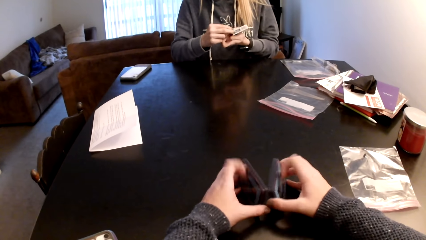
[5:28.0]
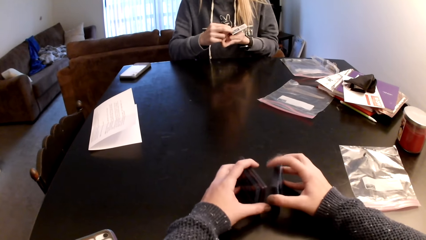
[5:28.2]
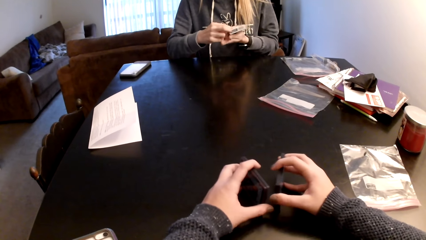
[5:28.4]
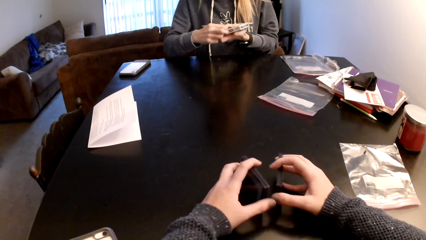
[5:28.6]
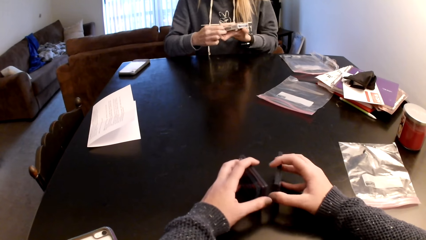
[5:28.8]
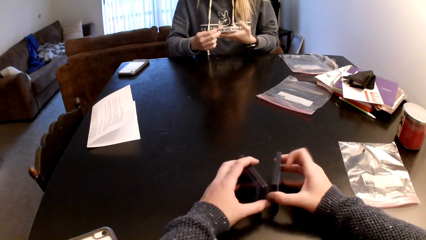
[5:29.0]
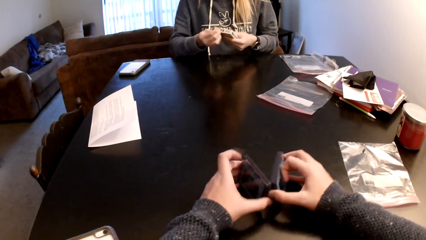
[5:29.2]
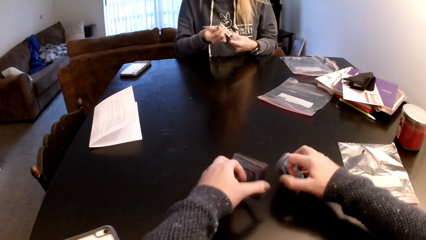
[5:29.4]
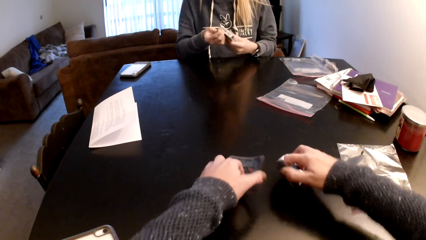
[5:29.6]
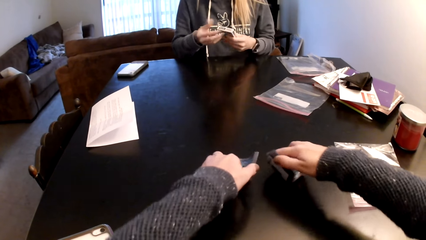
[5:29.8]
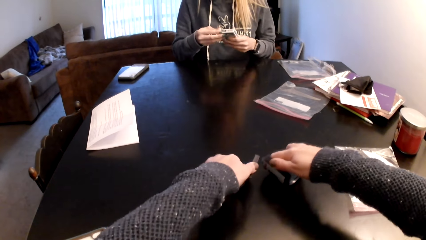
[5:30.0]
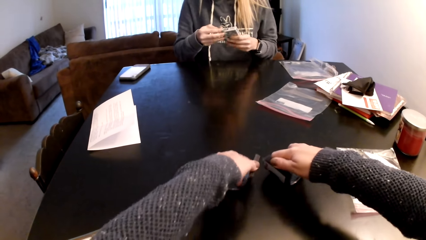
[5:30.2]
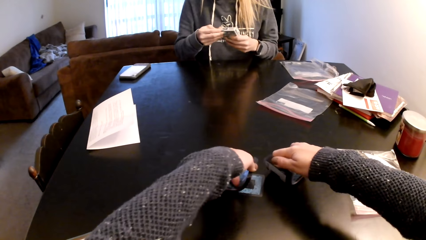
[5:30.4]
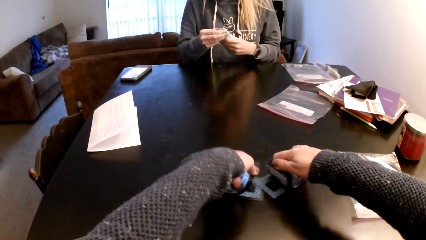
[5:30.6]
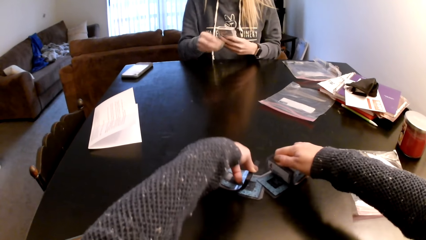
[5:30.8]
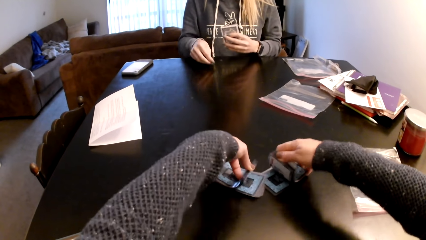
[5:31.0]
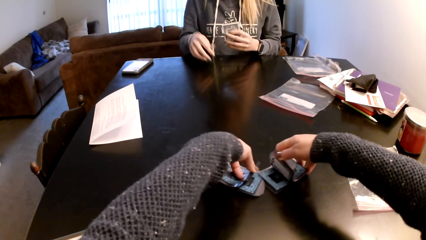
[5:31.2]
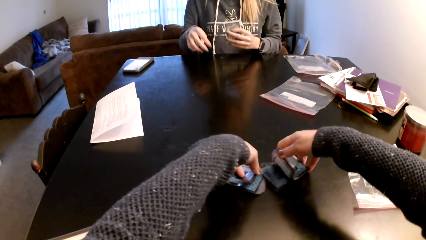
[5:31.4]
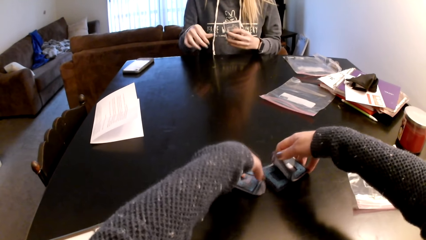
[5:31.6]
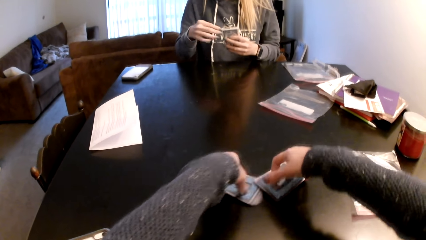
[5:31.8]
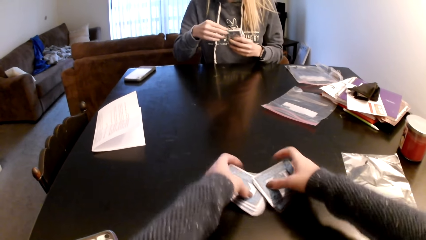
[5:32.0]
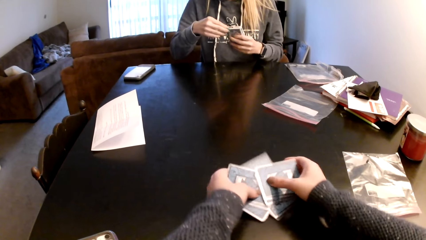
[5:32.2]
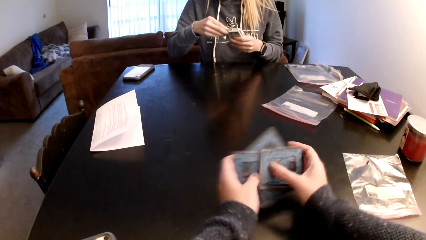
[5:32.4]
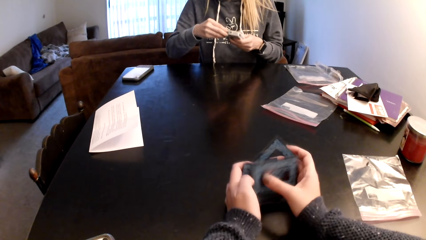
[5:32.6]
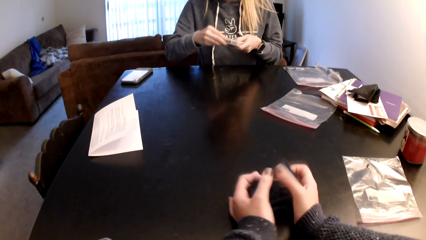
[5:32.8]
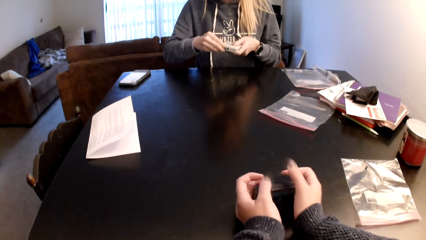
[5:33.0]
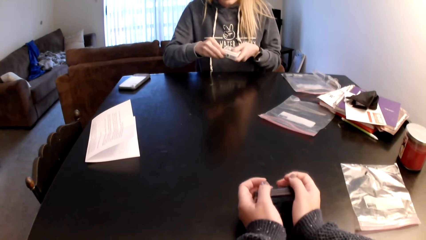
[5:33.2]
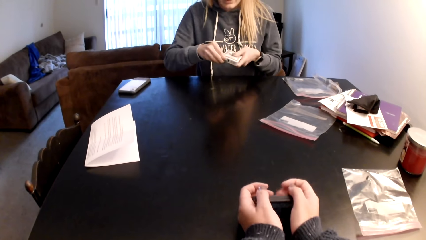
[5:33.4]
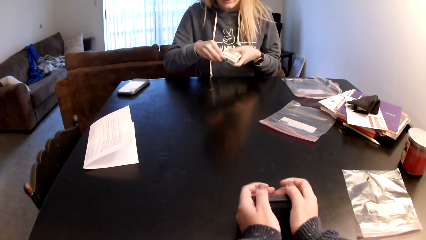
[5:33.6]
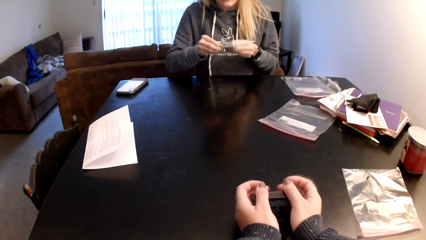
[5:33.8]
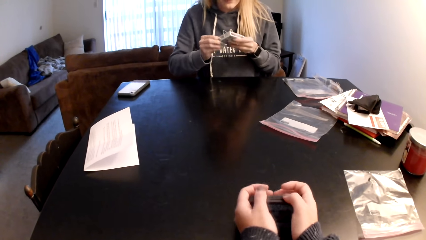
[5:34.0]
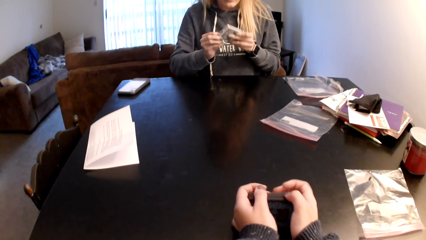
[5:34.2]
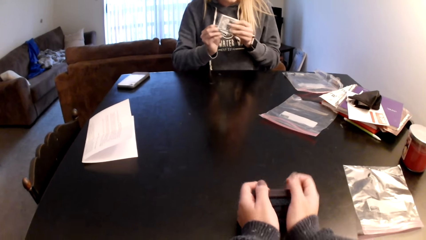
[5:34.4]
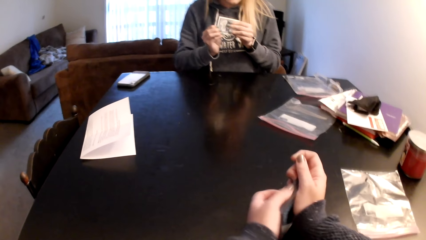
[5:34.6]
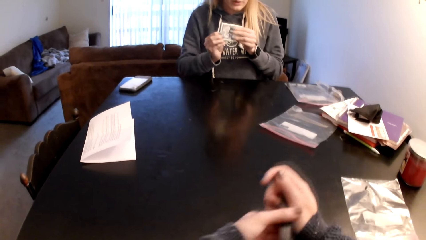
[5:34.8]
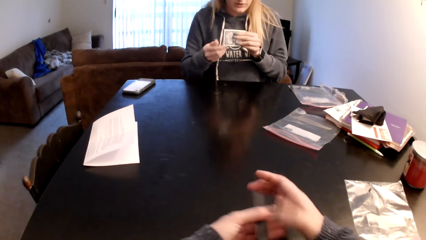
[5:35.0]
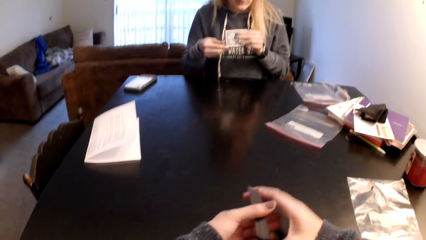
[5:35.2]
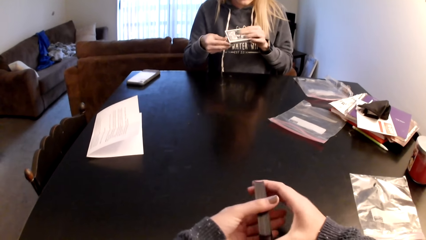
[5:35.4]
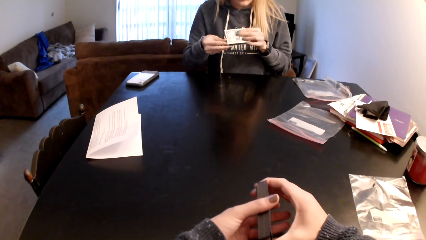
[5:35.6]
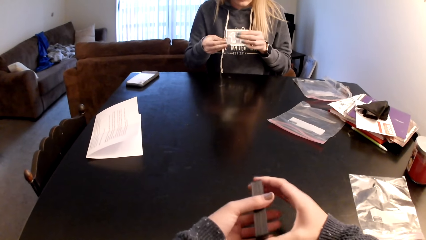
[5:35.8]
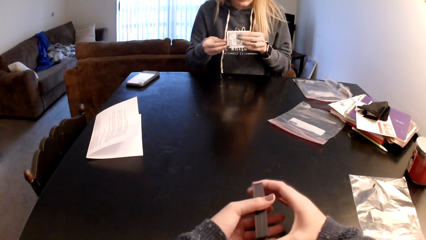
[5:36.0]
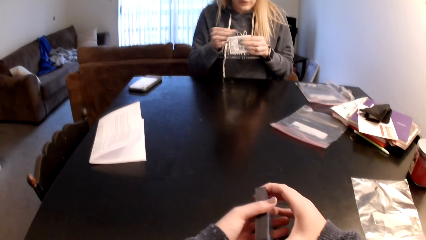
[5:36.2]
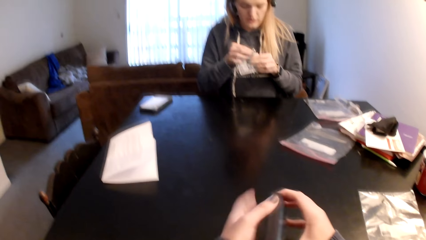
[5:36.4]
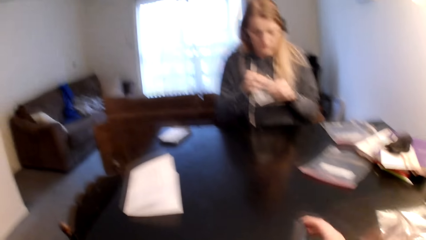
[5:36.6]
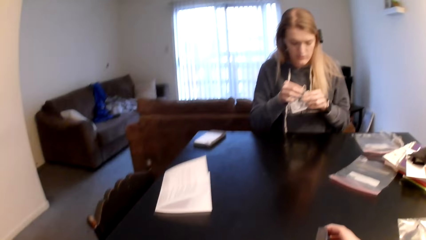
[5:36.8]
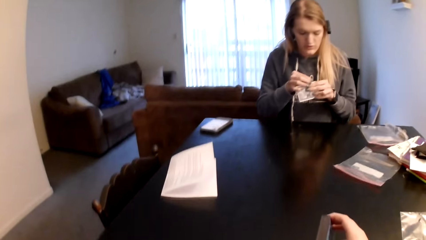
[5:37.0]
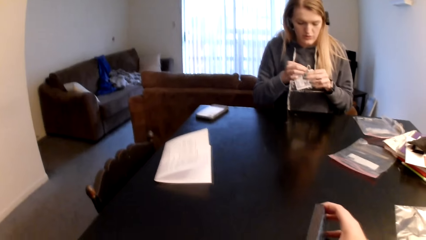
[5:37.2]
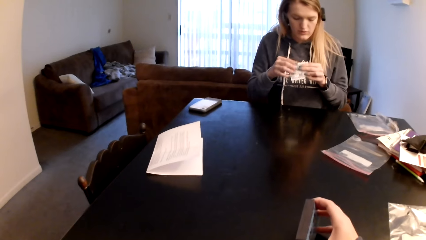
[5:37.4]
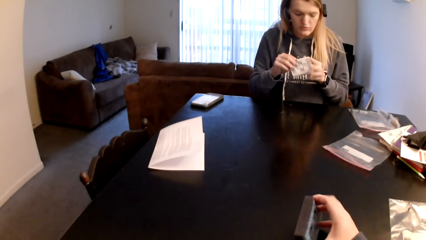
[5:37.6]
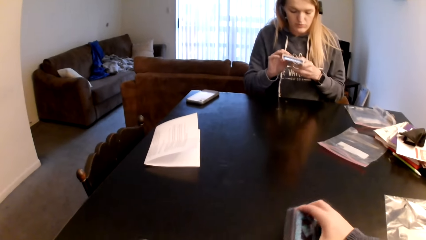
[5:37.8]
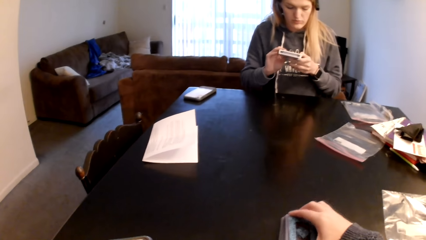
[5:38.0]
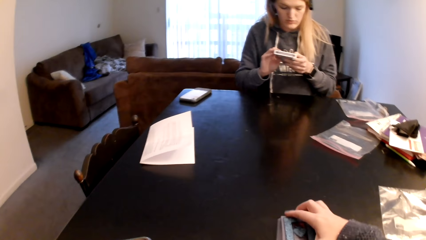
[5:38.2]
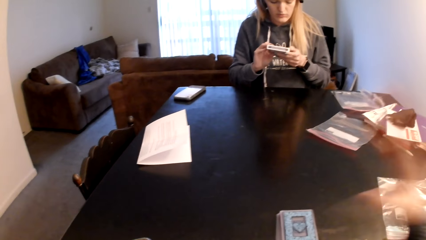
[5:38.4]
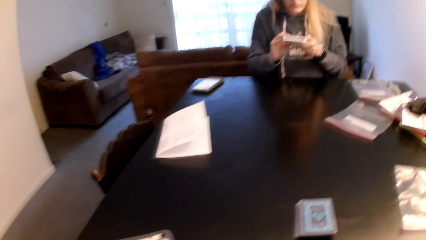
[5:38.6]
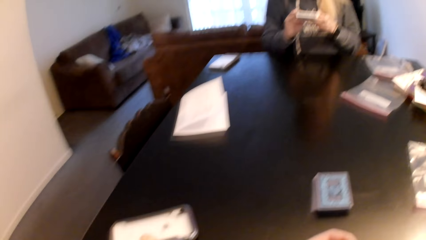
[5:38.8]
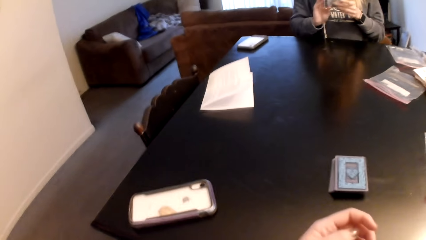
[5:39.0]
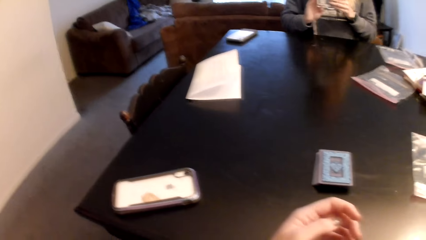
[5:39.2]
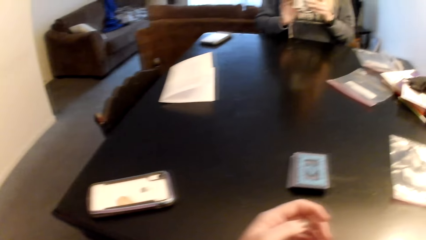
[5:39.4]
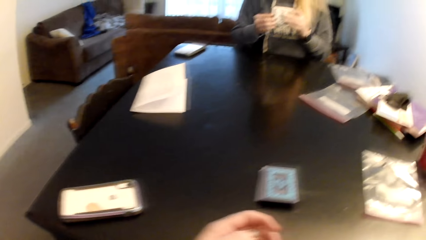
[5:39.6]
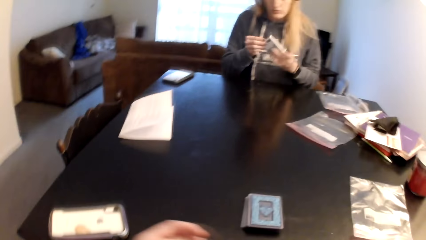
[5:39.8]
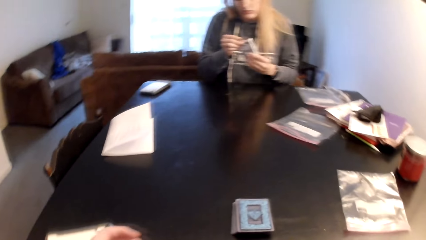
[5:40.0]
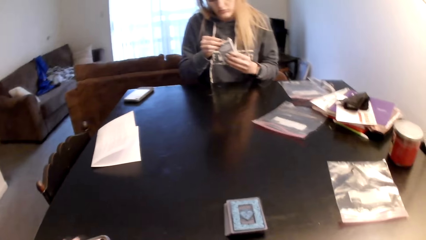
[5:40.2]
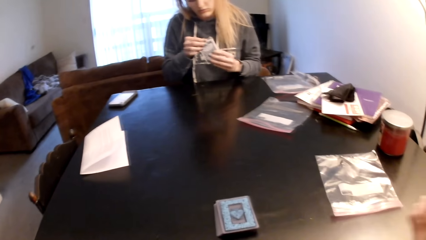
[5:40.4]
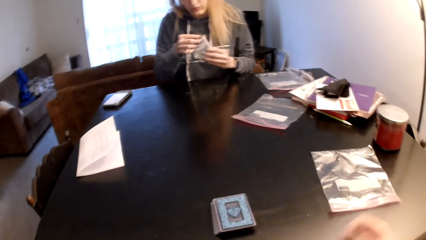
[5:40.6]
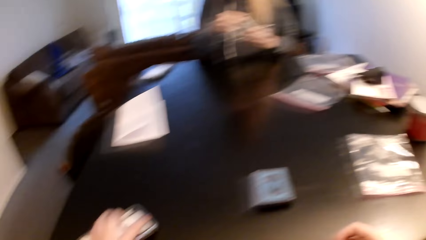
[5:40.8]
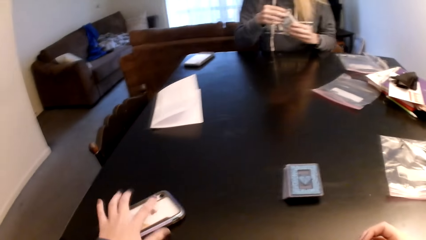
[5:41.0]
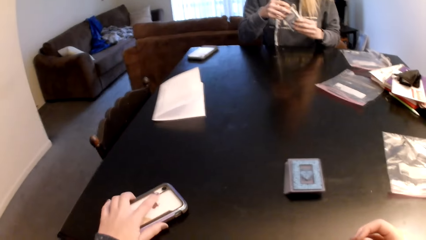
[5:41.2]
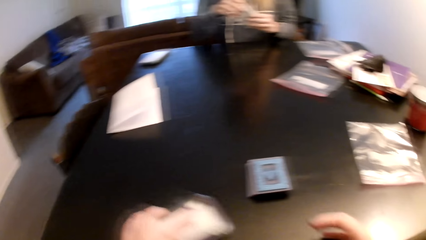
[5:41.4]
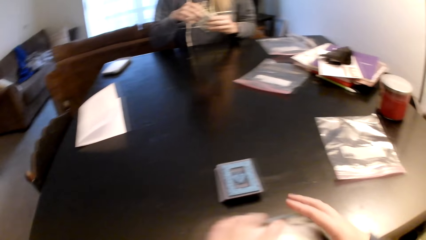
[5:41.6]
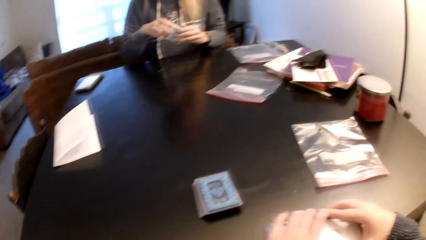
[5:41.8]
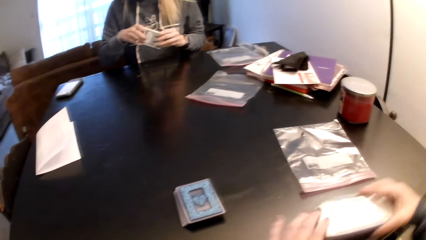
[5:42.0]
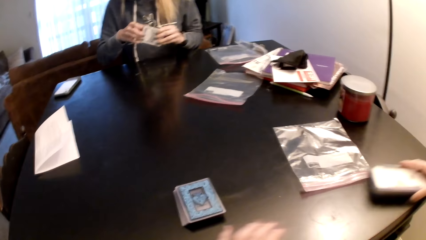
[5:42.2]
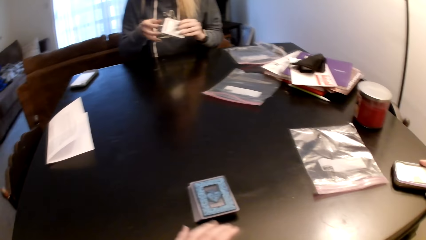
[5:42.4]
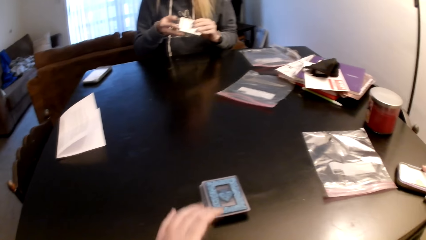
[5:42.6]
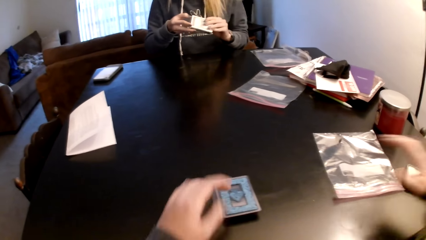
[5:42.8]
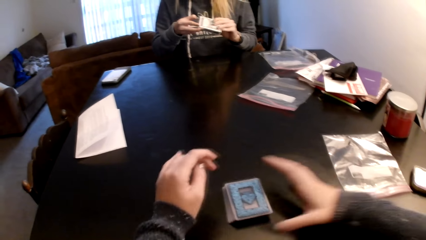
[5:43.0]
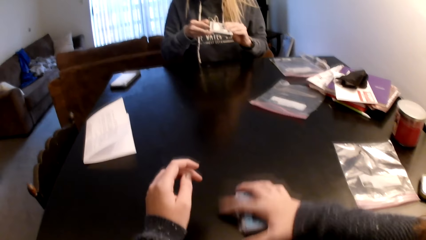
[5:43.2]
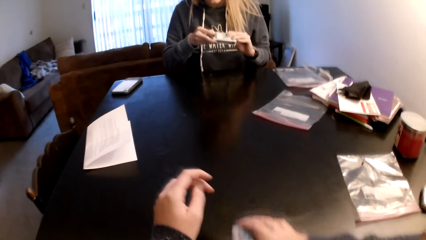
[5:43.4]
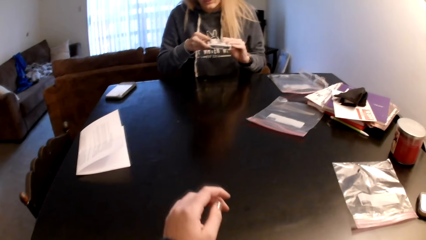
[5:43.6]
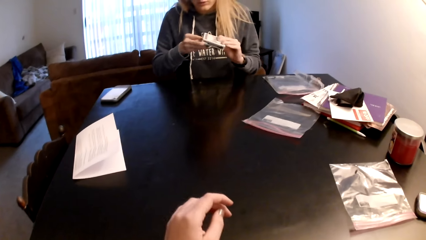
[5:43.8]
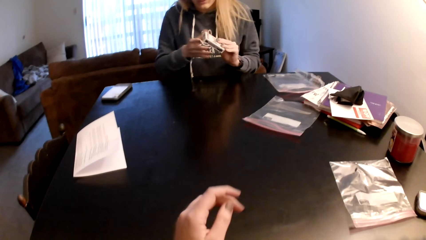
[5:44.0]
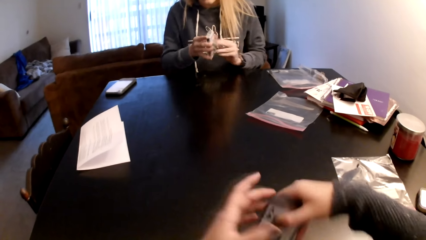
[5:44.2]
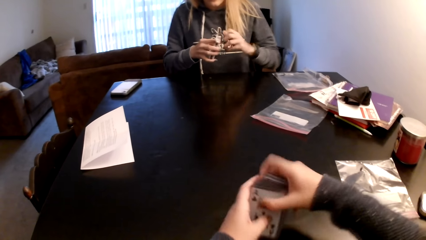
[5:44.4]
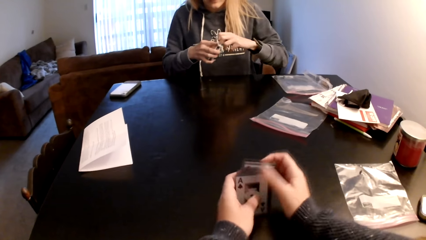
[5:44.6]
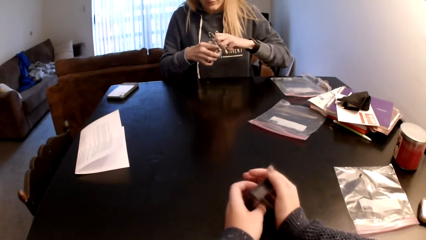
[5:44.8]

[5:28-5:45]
A lady adjusts a box on her hands. The camera wearer flips the cards. She sorts the cards on a table. She collects the cards together and aligns the cards on the table. The lady adjusts the box on her hands. The camera wearer lifts up her hand. She puts the cards on the table. She looks around a room. She picks up the phone. The lady adjusts the box on her hands. The camera wearer switches the phone to the other hand. She moves the phone on the table. She puts the phone on the table. She picks up cards.
